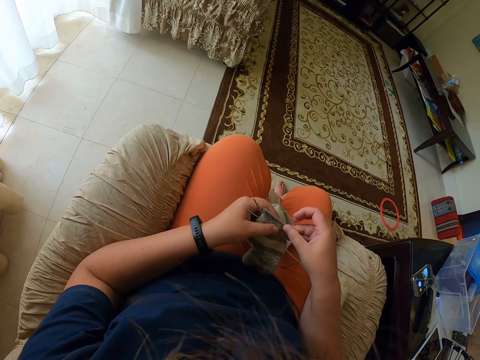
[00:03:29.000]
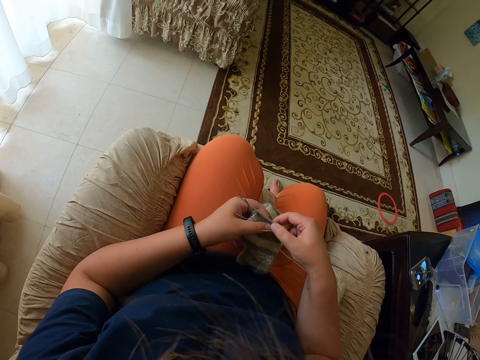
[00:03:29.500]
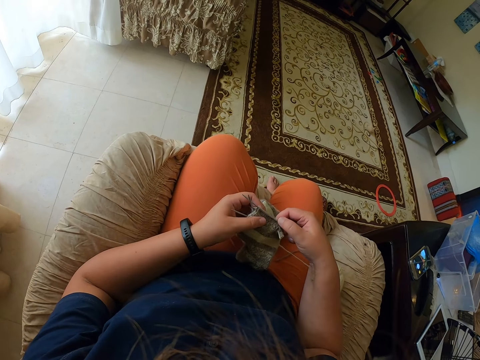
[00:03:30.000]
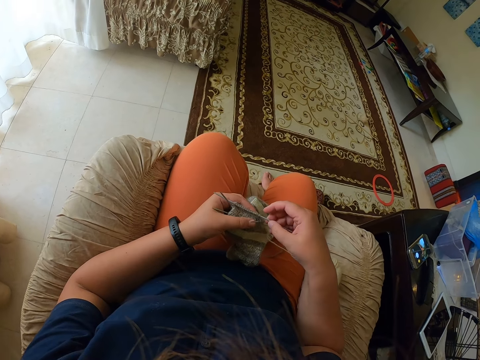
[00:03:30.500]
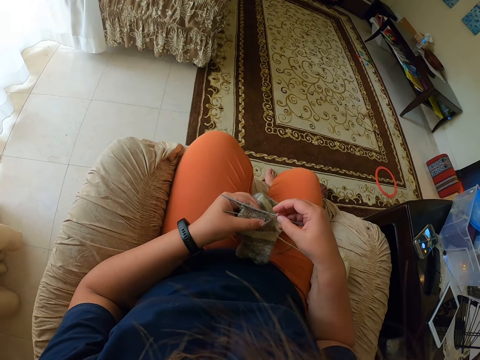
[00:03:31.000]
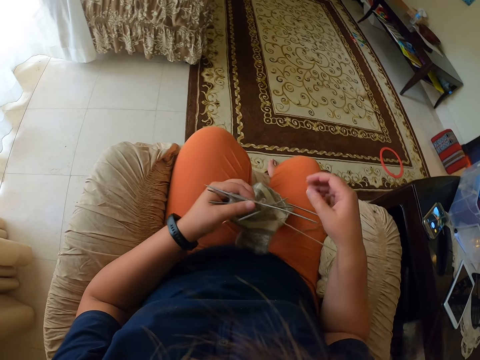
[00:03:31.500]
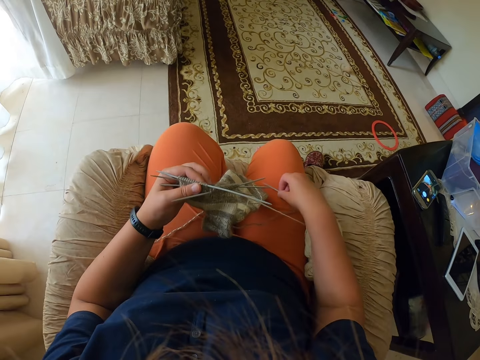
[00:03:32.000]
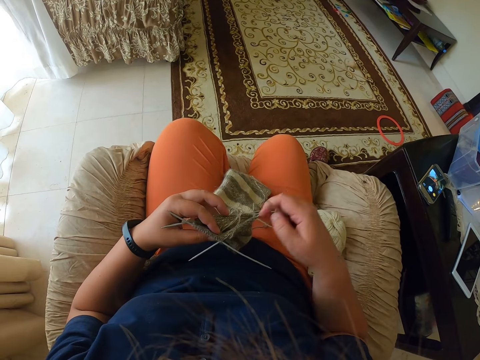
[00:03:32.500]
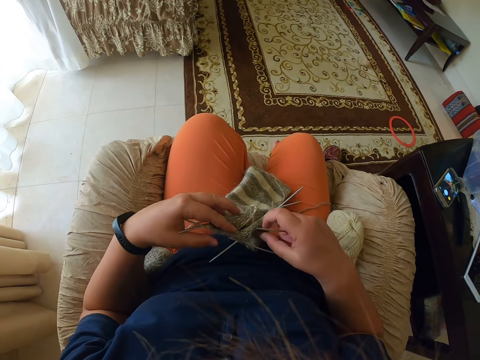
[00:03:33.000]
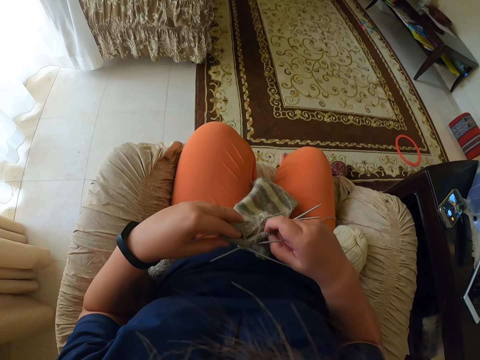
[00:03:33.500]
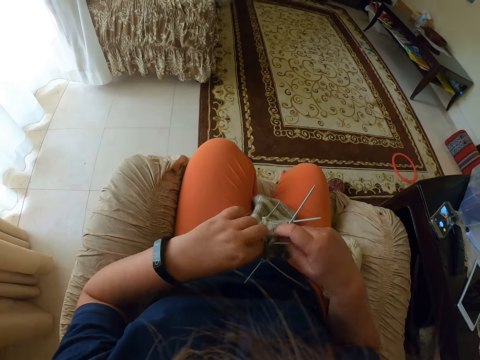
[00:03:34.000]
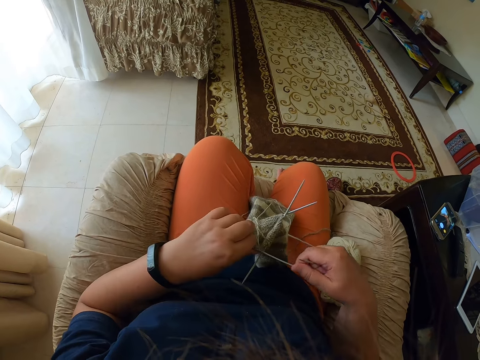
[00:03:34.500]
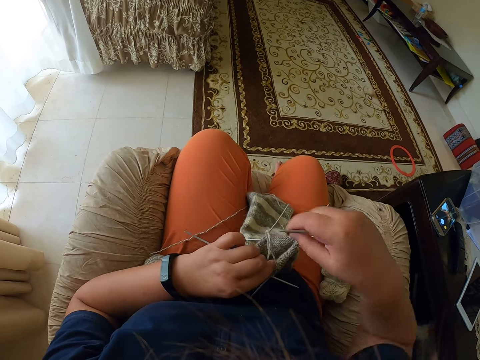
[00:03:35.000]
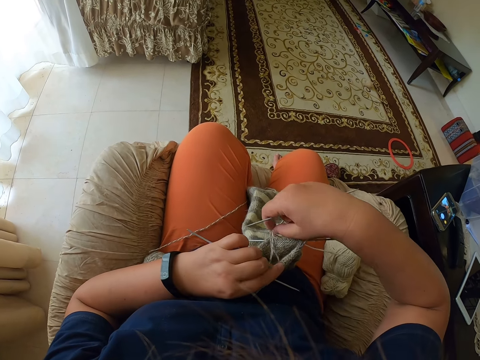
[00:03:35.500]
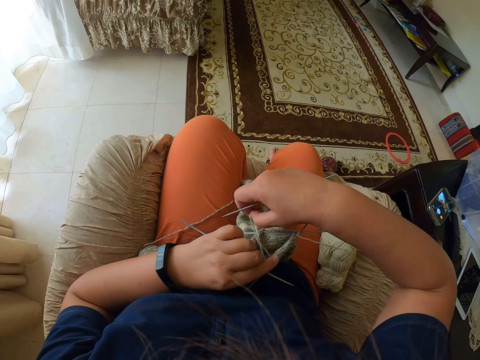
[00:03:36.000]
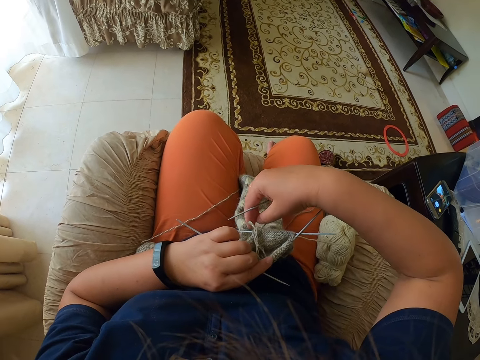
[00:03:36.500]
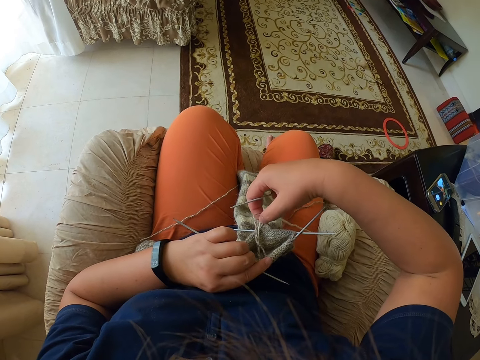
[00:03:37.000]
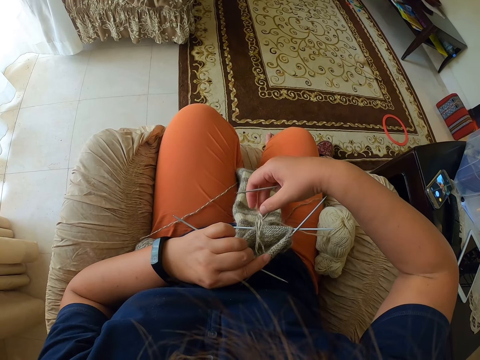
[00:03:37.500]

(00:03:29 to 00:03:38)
The camera wearer inserts a hook in the textile.

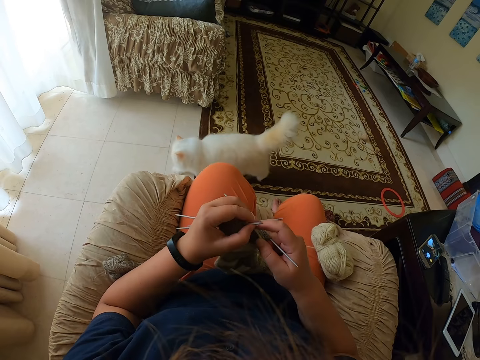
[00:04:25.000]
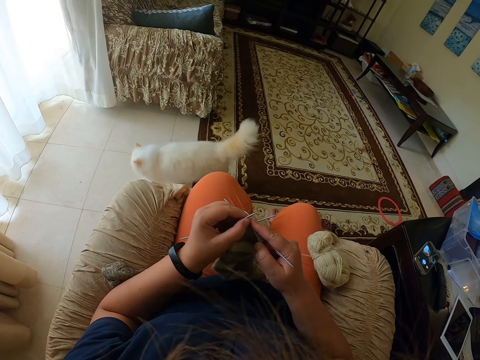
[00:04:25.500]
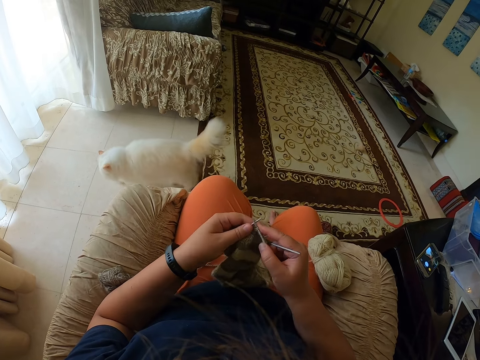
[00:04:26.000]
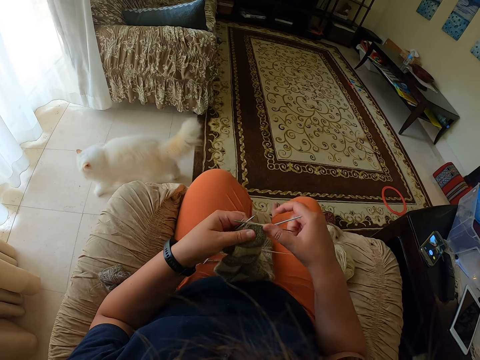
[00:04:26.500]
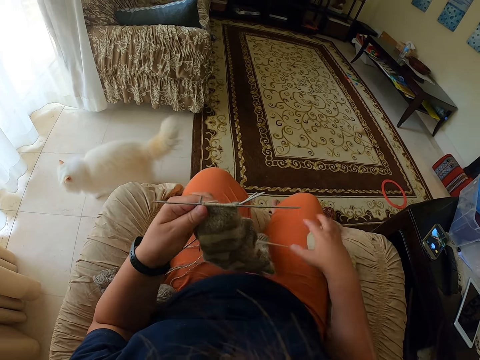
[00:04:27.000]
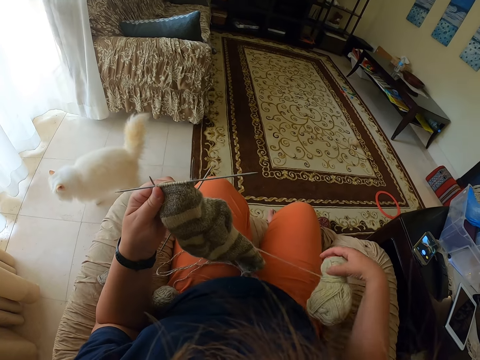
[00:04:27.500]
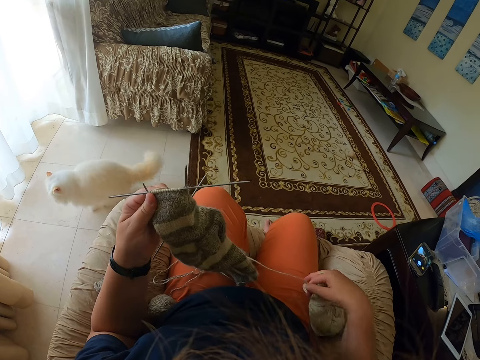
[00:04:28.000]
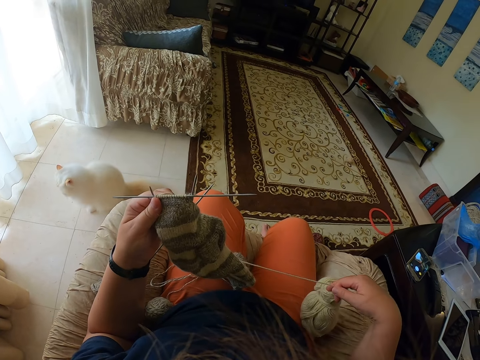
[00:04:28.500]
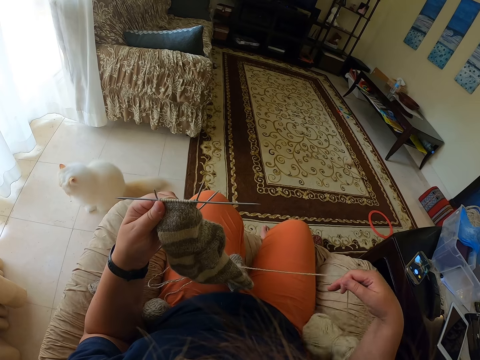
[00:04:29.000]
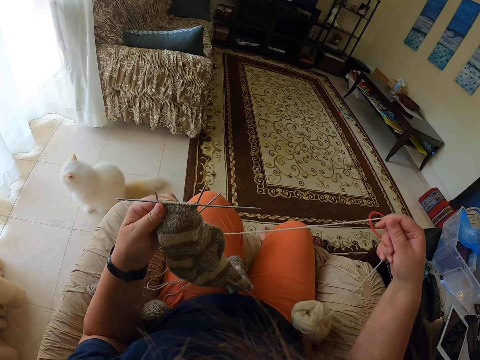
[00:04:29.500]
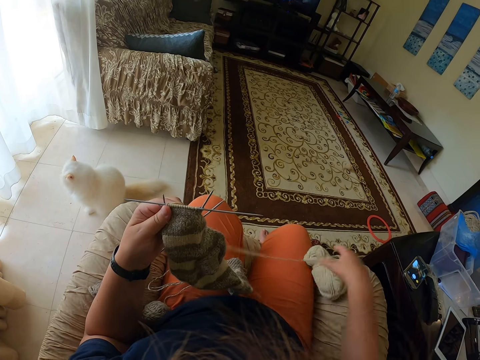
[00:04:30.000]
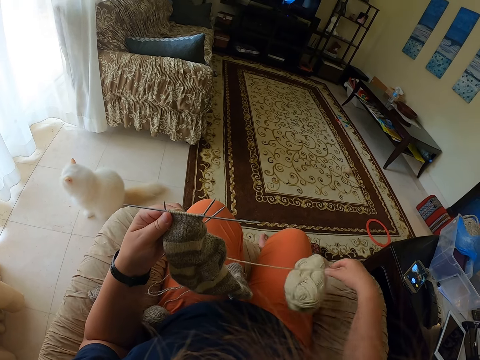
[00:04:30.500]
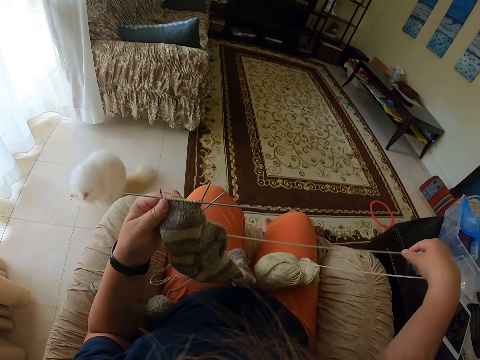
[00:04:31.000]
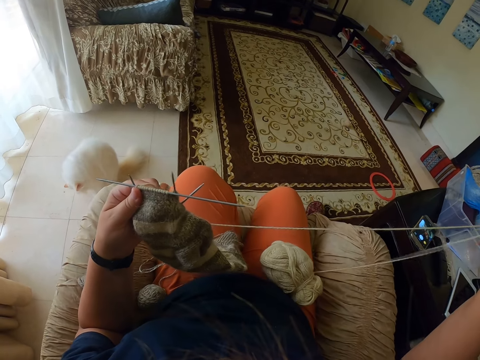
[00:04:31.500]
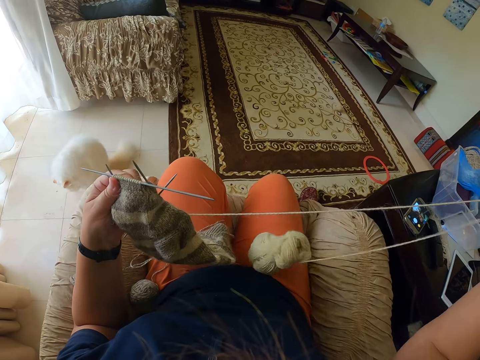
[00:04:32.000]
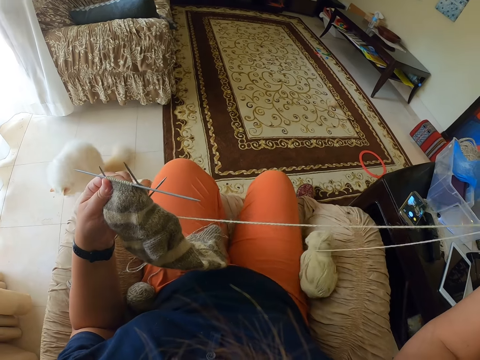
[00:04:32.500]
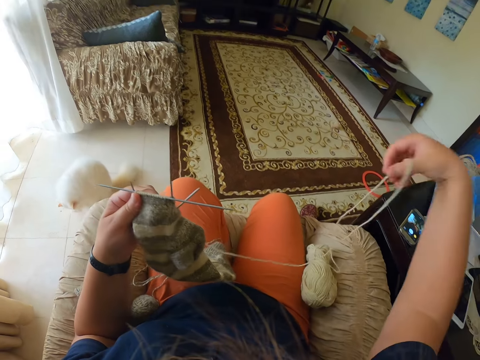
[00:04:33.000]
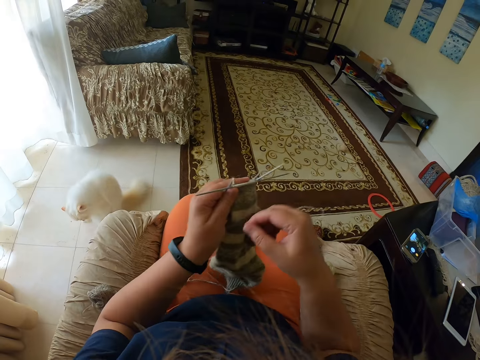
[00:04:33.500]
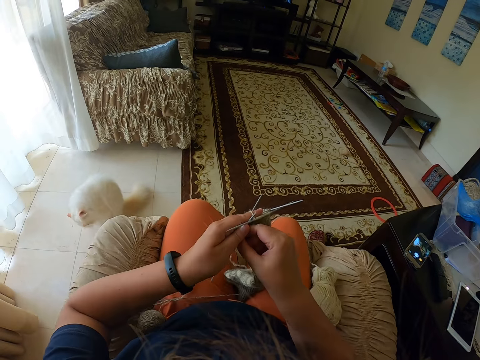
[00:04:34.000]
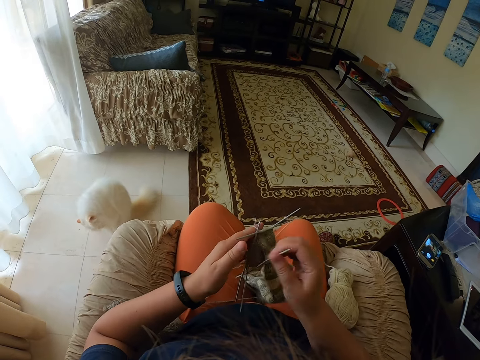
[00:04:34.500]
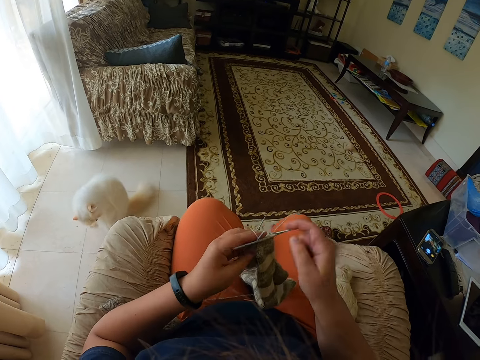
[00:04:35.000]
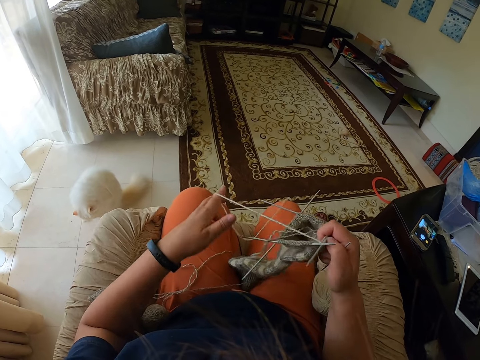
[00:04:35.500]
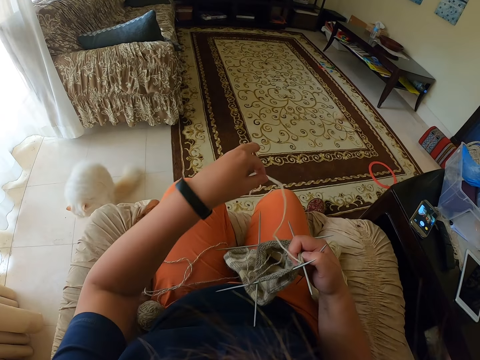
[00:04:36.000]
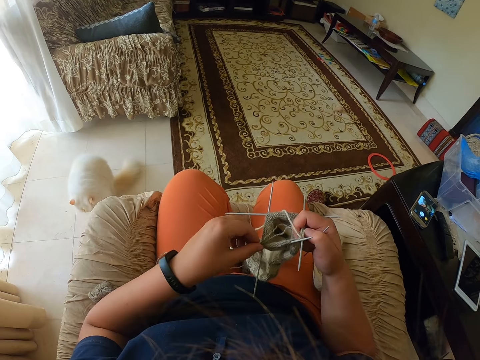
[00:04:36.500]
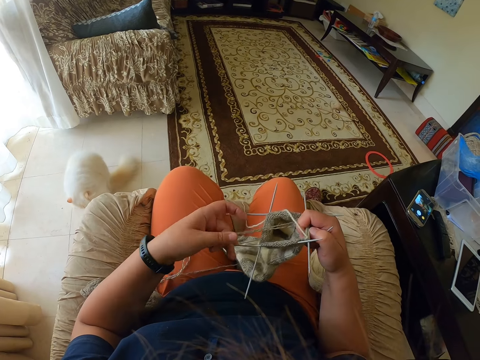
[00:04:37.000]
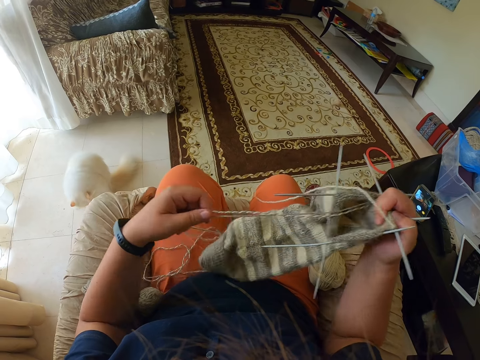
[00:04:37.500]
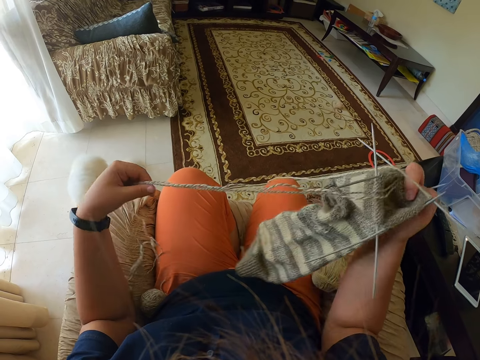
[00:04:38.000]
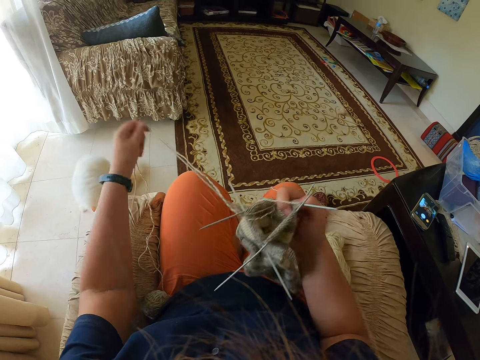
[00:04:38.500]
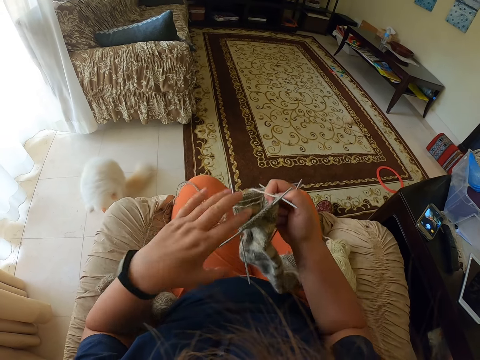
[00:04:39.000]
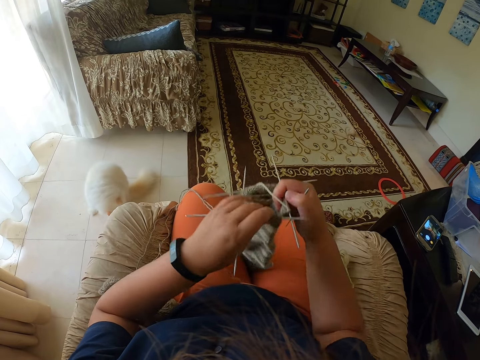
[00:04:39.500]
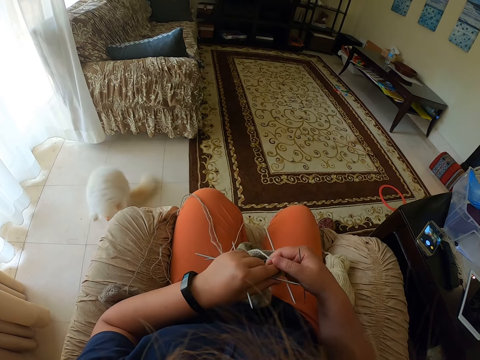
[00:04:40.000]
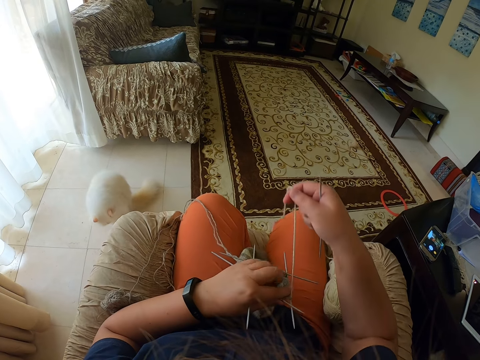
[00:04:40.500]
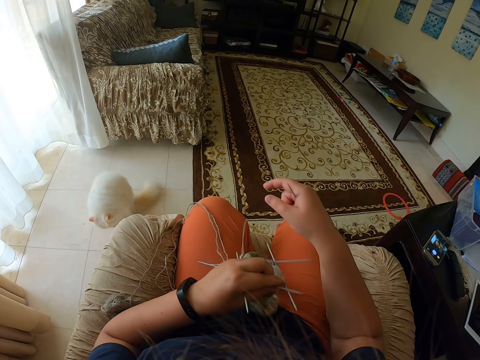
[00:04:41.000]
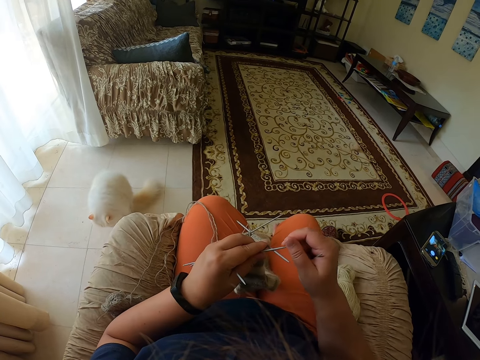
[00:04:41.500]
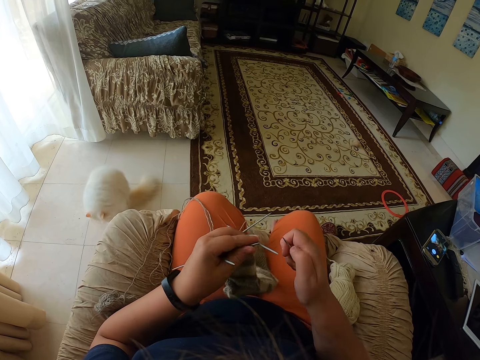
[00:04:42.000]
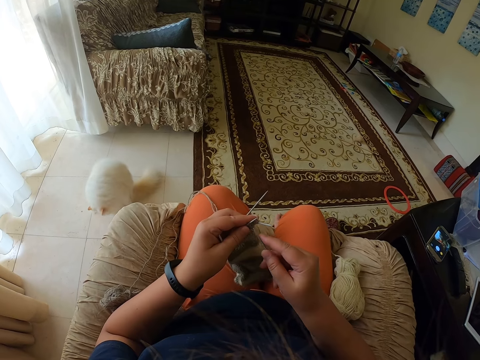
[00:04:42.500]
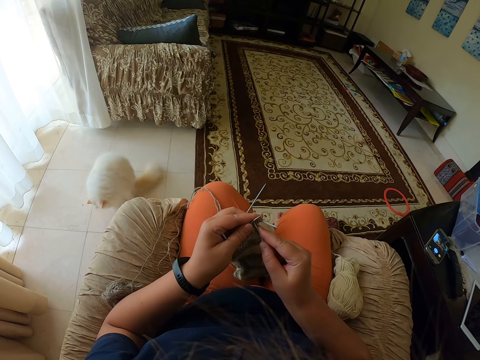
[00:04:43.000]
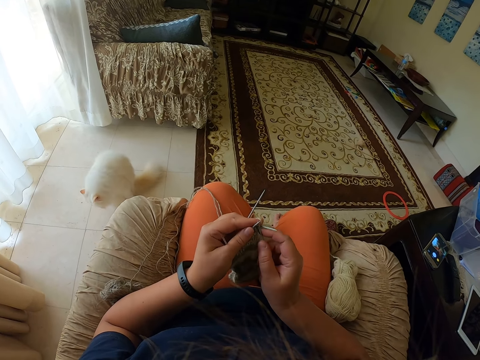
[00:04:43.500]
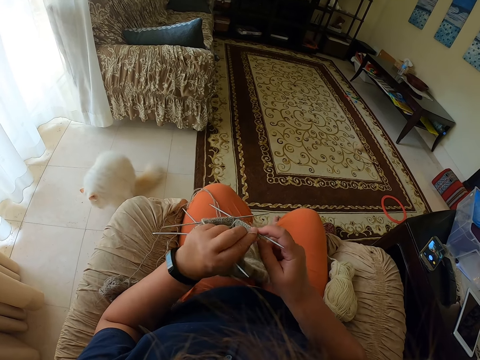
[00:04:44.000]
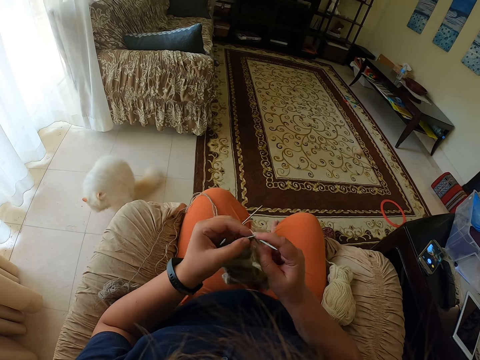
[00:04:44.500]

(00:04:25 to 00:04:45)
The camera wearer makes textile crochets. They move the thread ball. They touch the thread. They unwind the thread. They move the threads.
